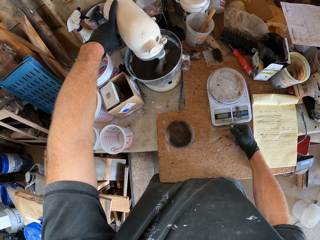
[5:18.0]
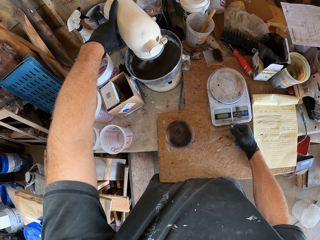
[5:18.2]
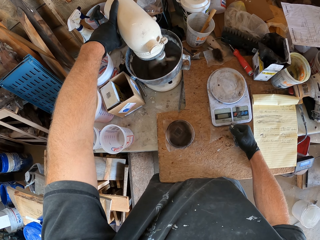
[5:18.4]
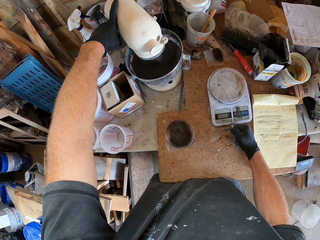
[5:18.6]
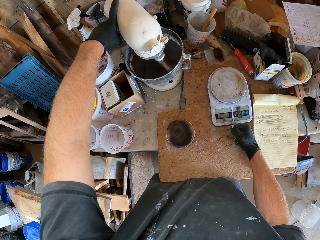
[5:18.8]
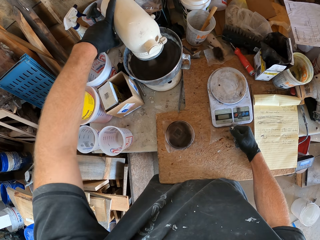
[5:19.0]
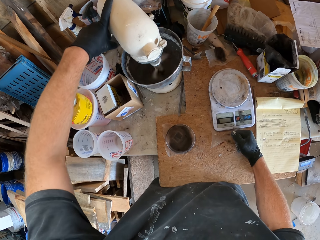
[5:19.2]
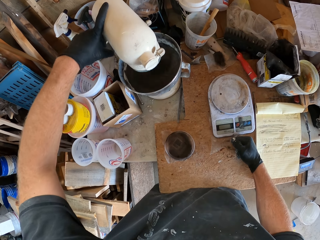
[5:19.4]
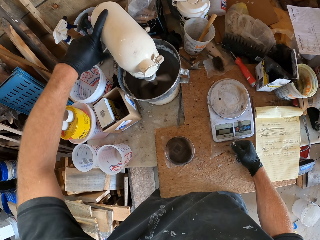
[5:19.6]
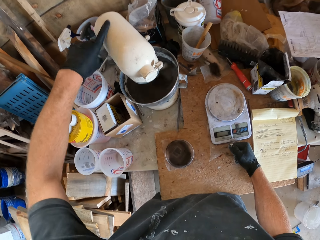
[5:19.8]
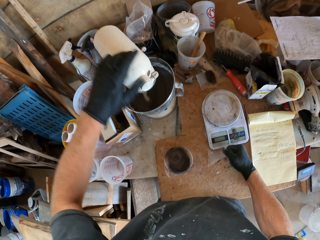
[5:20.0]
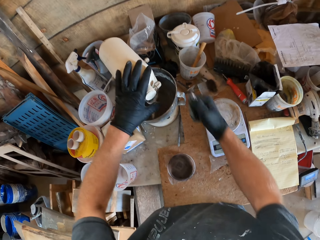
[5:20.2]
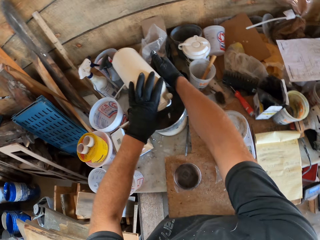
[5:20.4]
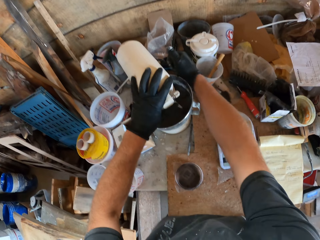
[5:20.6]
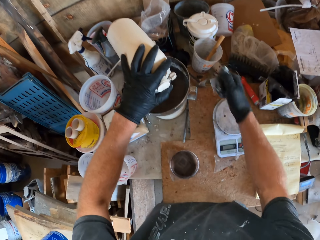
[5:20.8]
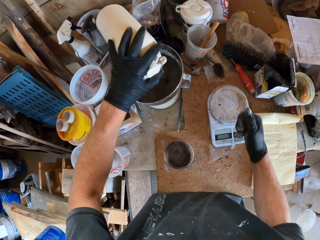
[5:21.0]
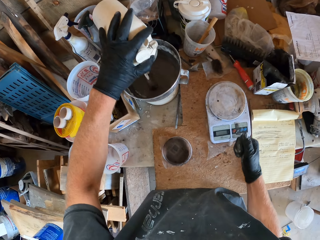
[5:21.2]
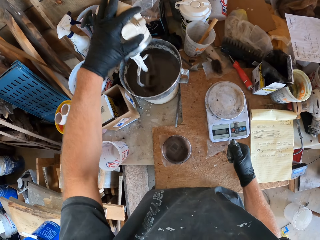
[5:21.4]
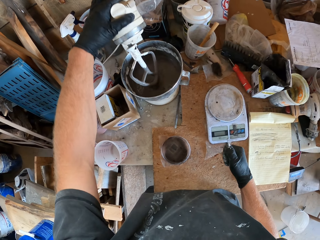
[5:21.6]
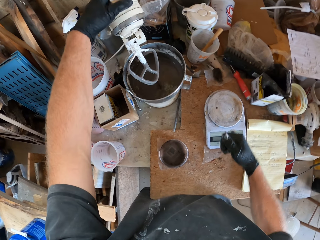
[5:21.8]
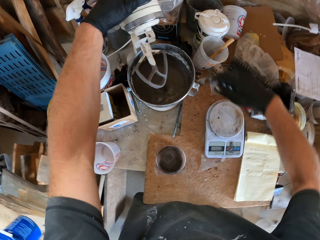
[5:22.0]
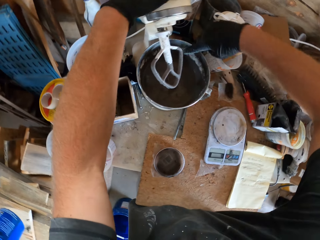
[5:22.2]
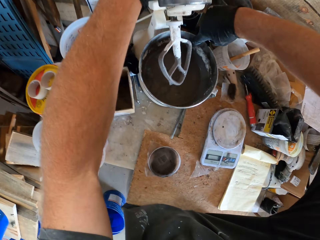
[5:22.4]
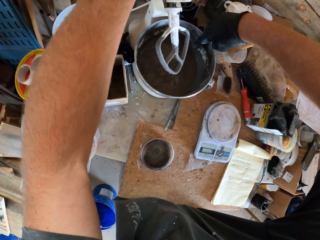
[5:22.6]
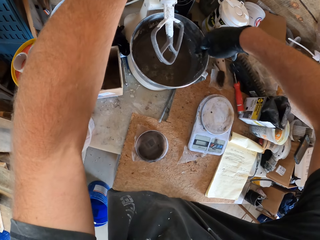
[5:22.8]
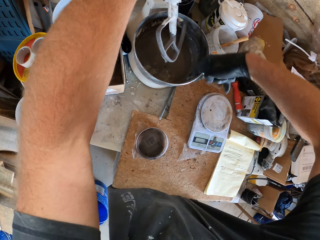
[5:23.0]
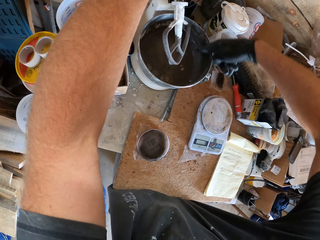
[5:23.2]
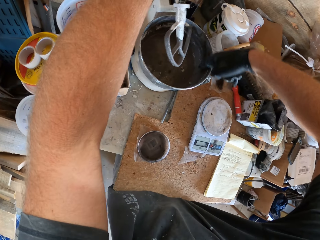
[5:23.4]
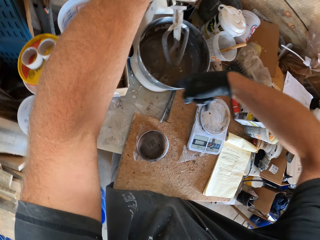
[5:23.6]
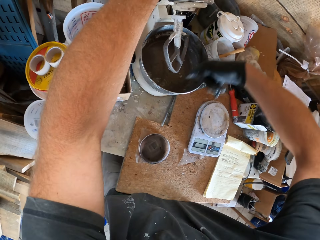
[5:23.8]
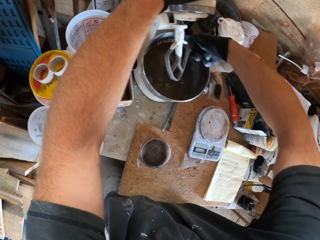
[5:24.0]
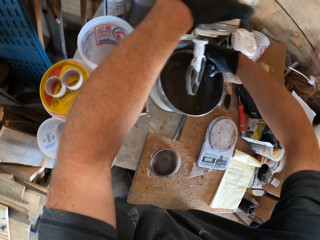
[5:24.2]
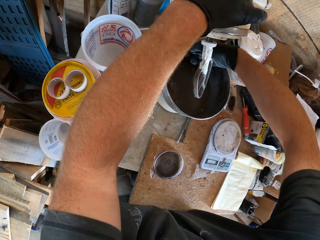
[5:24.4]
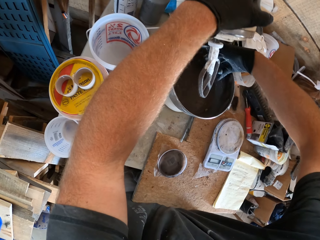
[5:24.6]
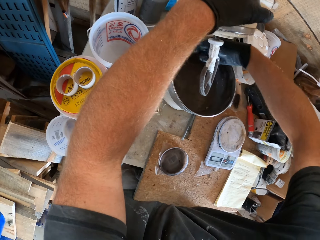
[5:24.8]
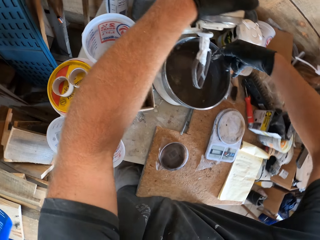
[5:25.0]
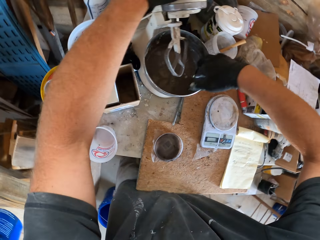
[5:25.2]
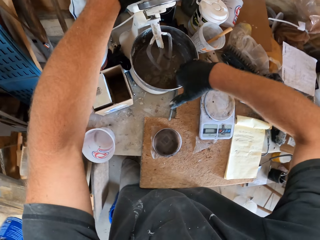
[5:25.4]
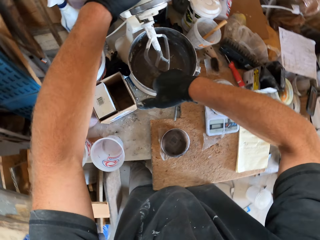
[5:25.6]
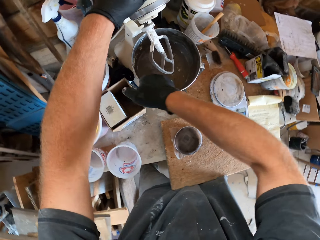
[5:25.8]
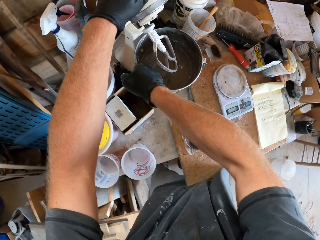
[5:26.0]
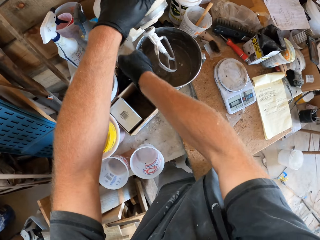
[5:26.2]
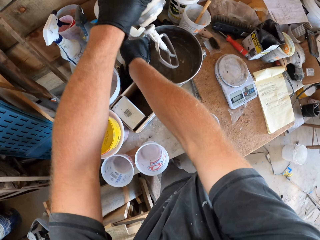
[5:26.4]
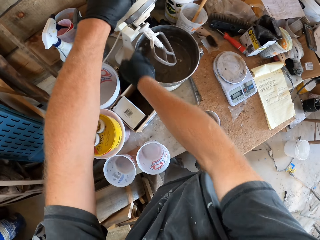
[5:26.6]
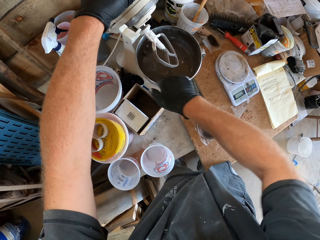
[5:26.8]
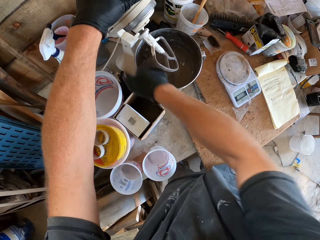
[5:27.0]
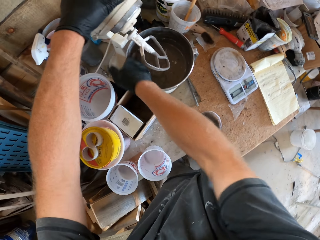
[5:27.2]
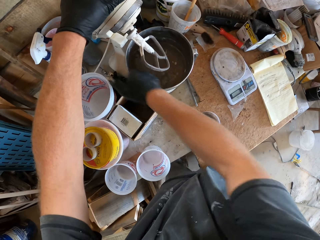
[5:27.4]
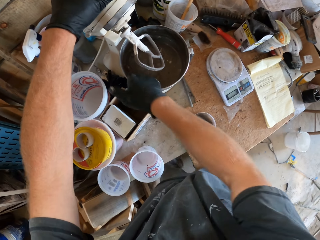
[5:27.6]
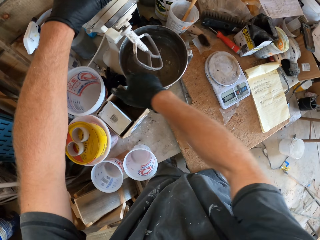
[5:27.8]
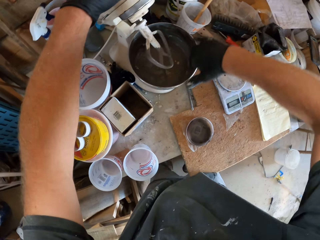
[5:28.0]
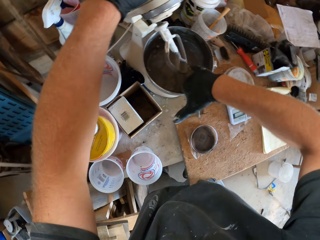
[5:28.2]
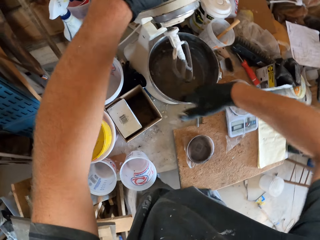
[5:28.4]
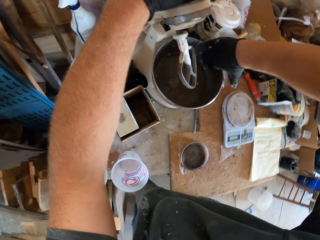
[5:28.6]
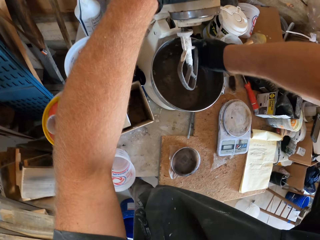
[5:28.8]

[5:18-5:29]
The camera wearer turns off the mixer. He removes the mixer from the bowl. He wipes the wall of the bowl with his glove.

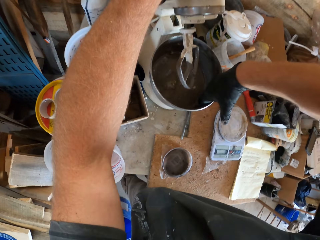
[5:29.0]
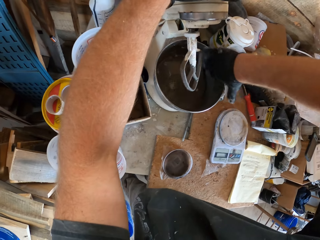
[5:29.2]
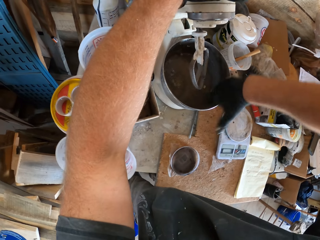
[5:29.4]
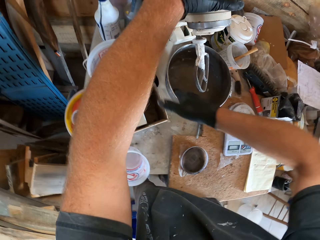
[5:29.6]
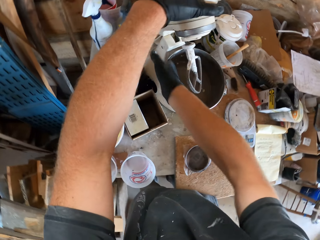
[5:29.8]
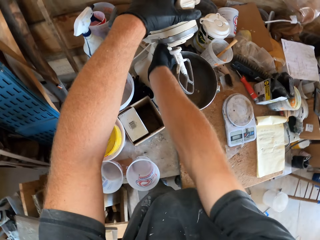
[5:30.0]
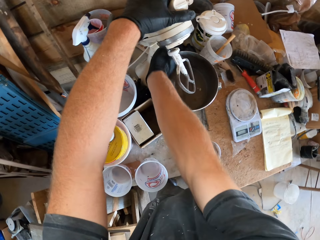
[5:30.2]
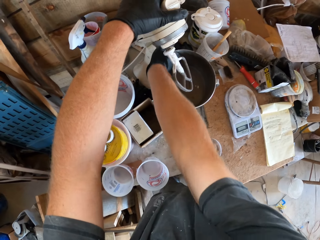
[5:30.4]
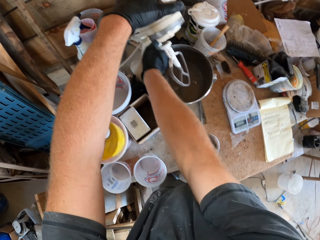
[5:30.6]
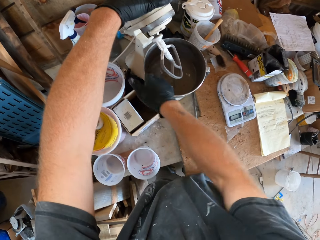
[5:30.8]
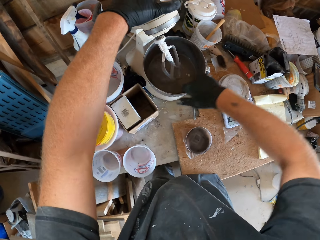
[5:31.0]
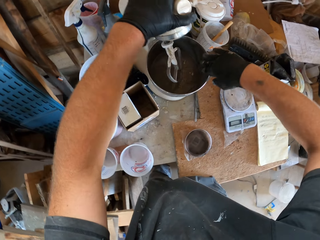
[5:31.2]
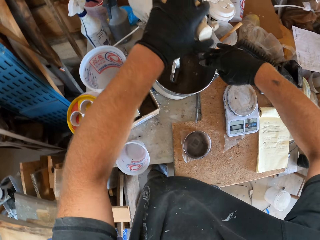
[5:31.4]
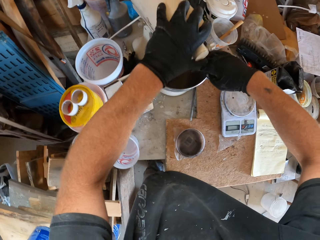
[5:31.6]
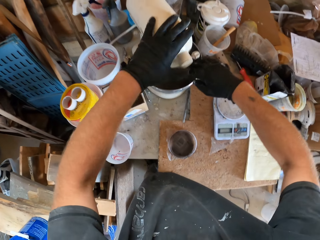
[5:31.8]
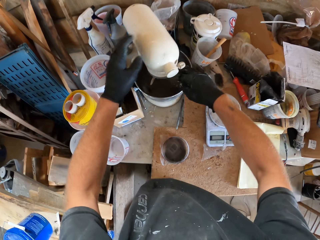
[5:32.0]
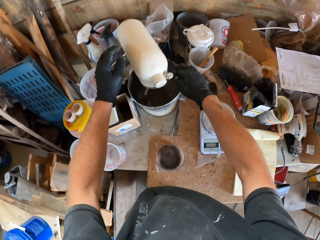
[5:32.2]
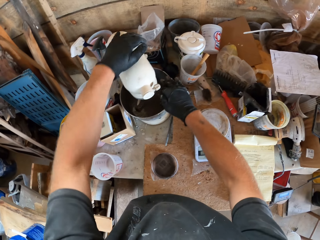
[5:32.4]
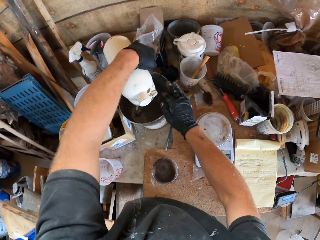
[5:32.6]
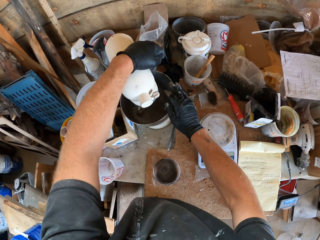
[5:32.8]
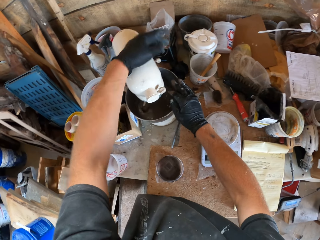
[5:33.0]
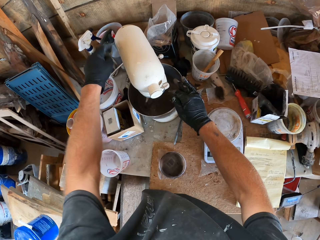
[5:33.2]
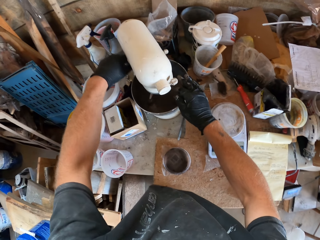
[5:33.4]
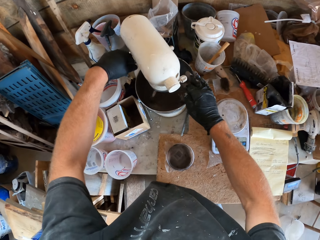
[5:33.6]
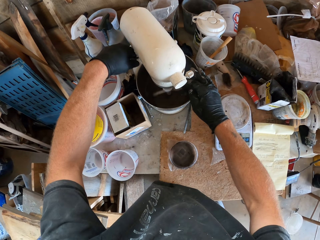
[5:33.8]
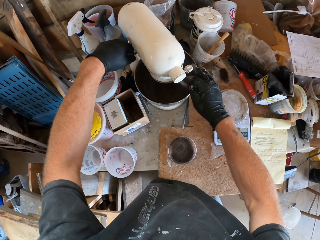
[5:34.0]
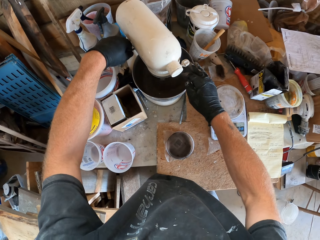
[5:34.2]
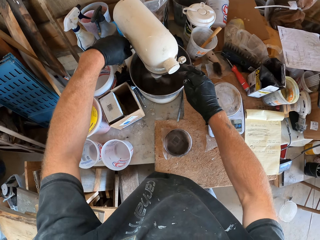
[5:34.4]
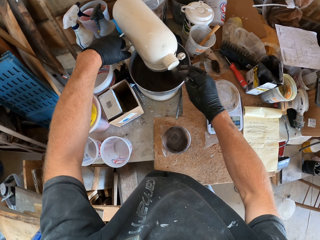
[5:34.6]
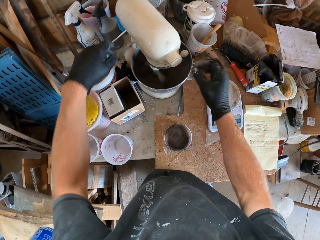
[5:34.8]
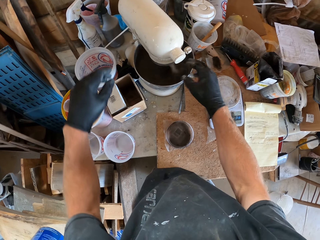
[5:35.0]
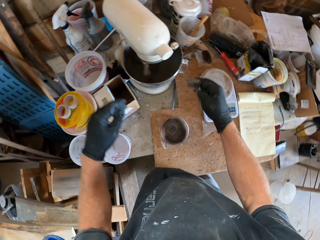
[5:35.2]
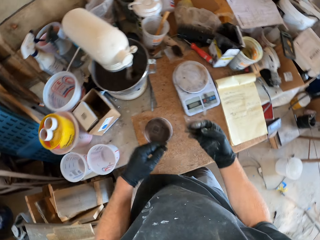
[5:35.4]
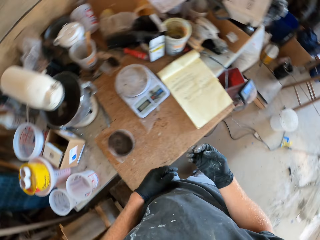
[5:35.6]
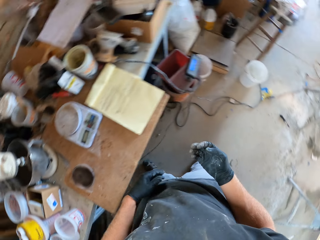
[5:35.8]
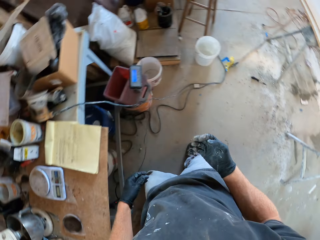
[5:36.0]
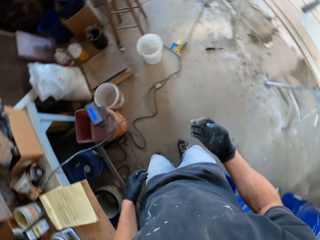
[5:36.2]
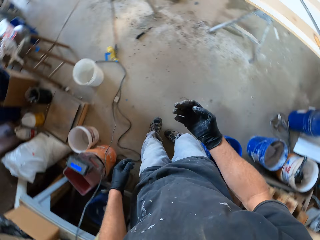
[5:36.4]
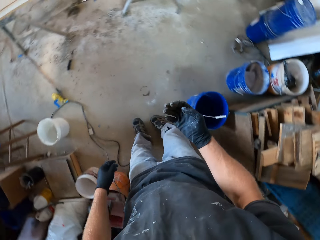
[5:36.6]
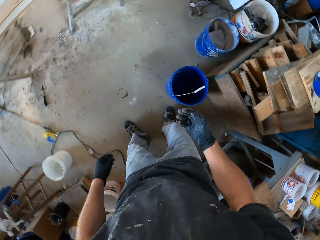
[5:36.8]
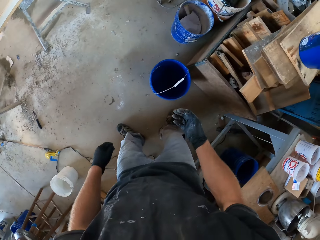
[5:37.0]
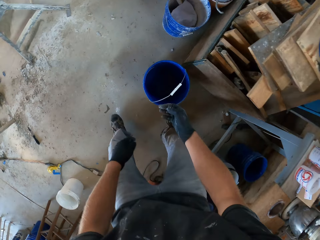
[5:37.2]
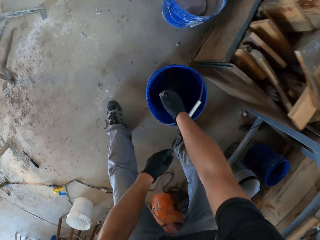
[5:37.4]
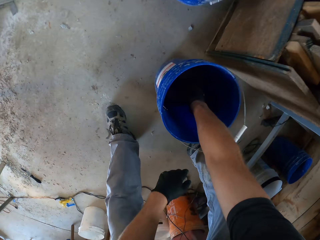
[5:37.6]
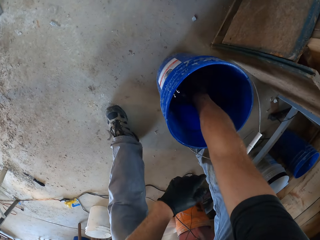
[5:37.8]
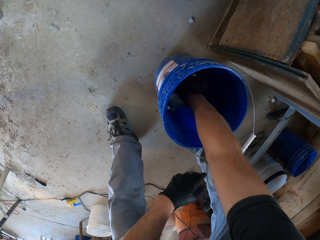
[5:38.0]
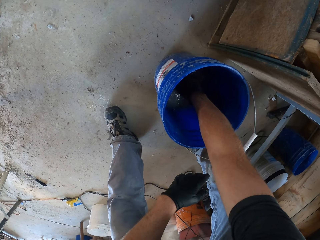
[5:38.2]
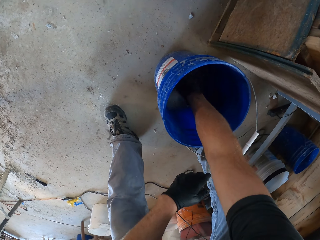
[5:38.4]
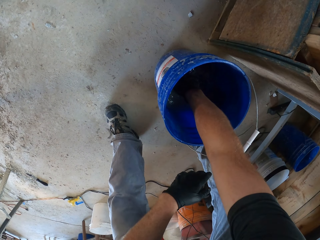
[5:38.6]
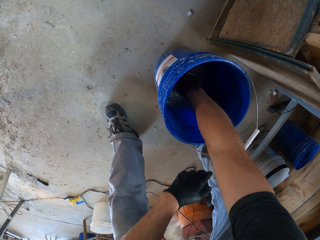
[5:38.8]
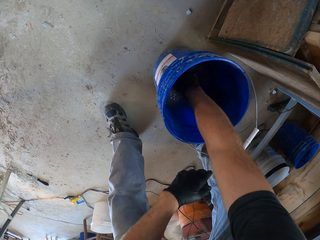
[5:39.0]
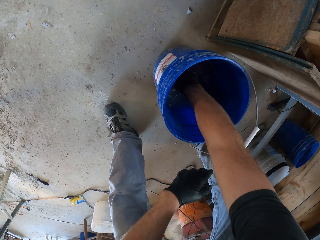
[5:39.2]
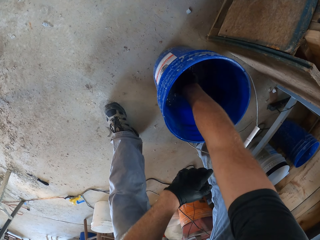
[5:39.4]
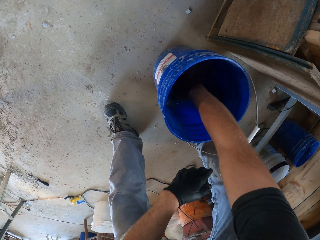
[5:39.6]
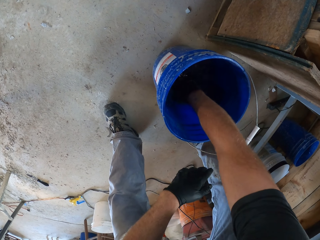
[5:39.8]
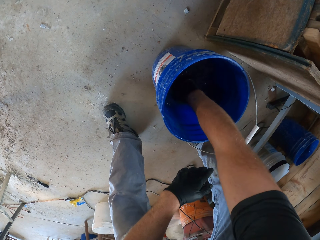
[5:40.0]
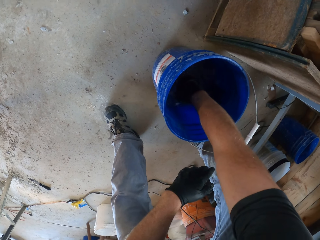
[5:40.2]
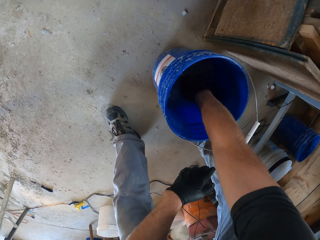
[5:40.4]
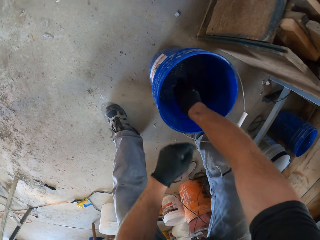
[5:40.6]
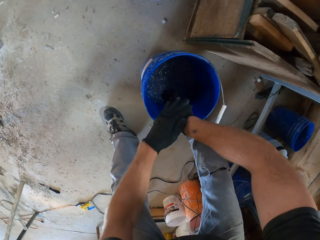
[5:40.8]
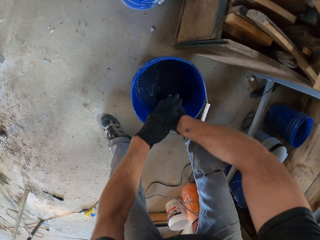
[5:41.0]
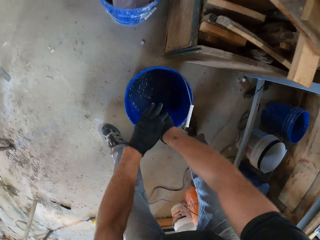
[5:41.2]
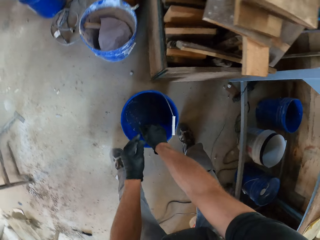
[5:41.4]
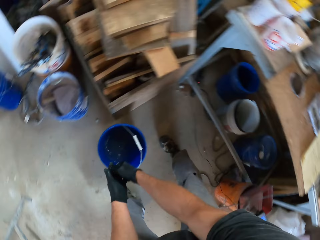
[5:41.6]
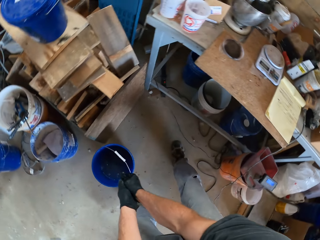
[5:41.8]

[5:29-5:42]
The camera wearer lowers the mixer in the bowl or bucket. He turns on the mixer. He walks around. He washes his hands in the bucket.
